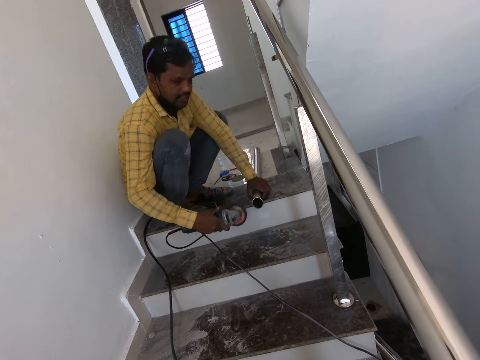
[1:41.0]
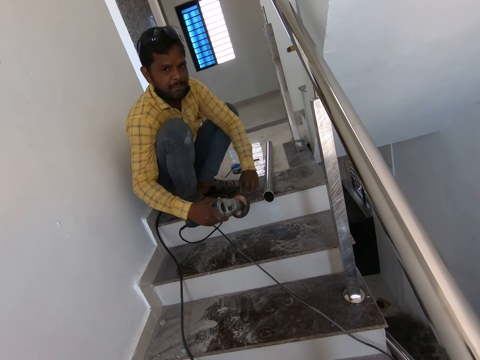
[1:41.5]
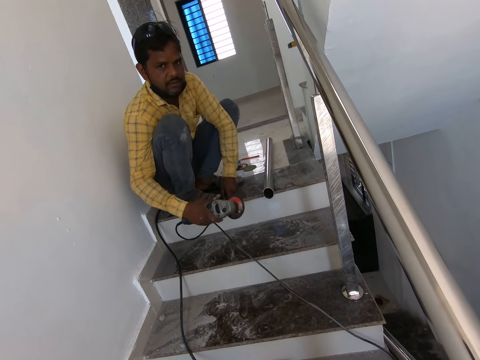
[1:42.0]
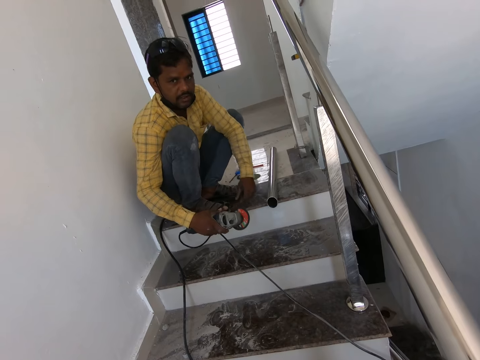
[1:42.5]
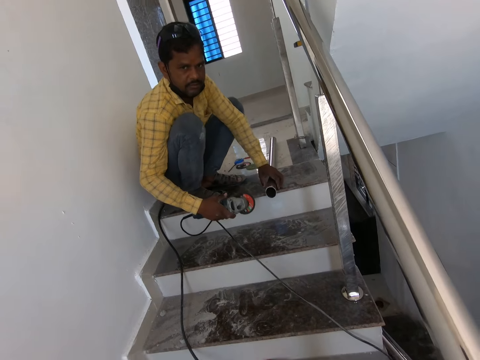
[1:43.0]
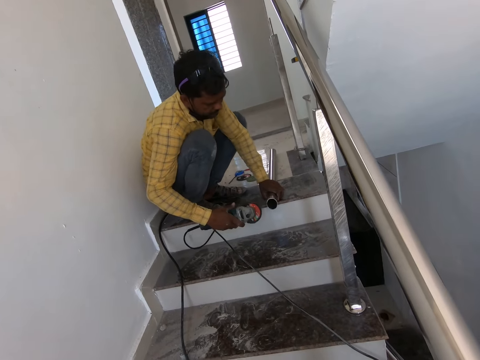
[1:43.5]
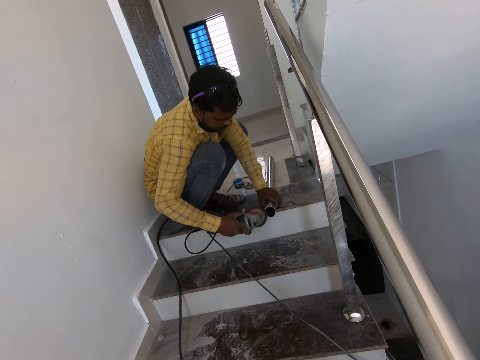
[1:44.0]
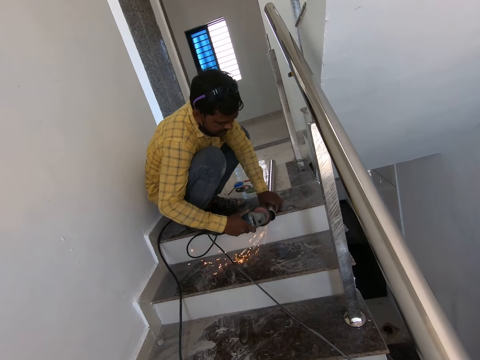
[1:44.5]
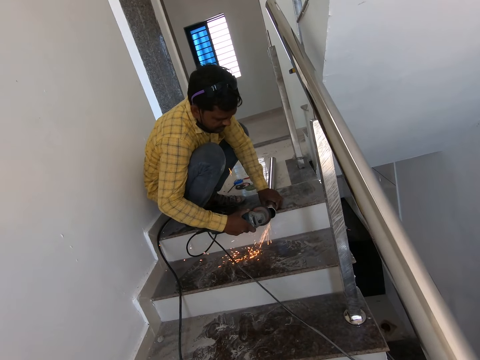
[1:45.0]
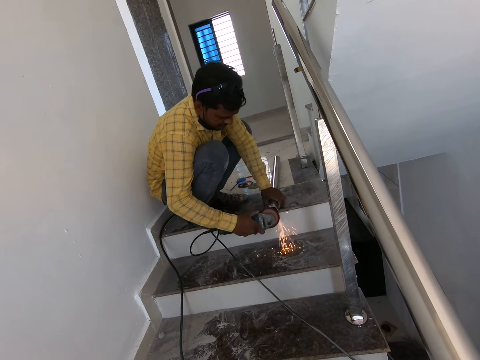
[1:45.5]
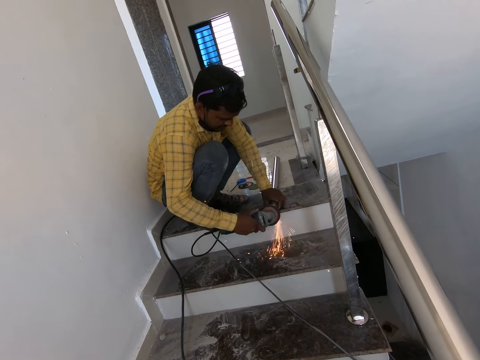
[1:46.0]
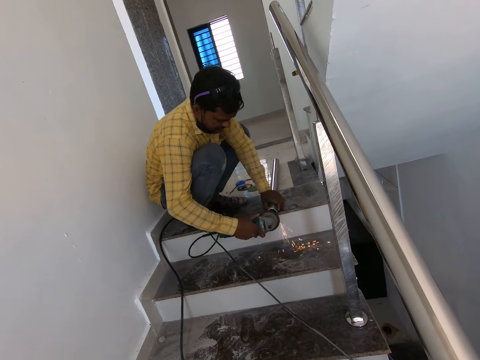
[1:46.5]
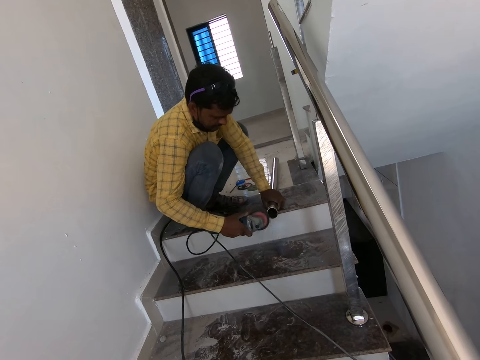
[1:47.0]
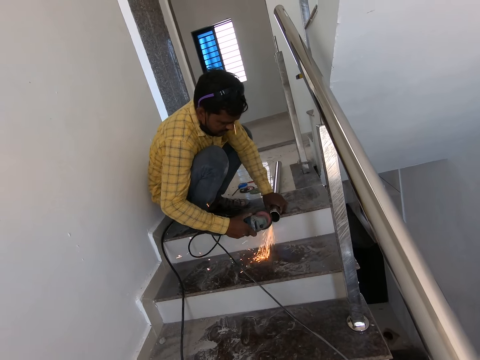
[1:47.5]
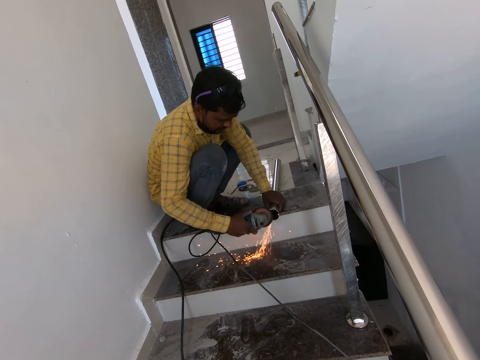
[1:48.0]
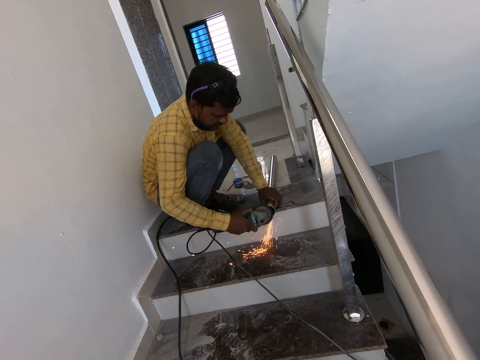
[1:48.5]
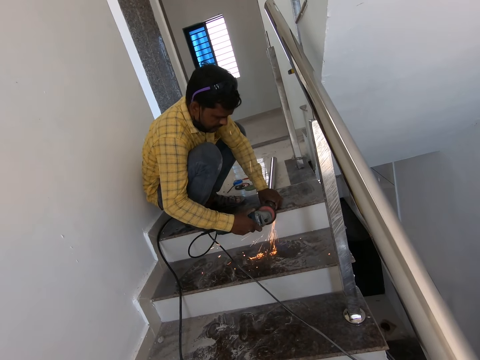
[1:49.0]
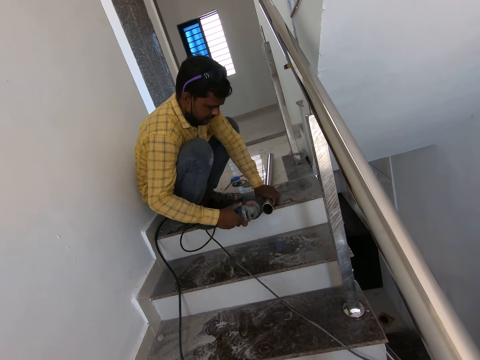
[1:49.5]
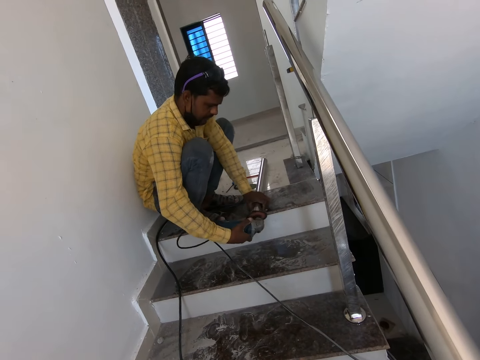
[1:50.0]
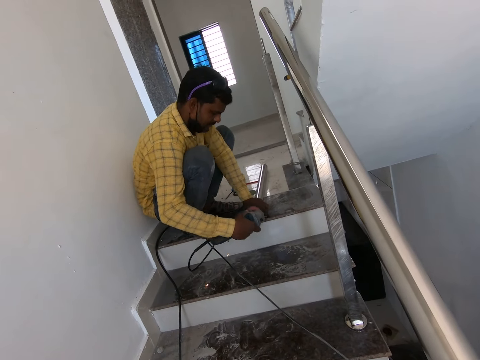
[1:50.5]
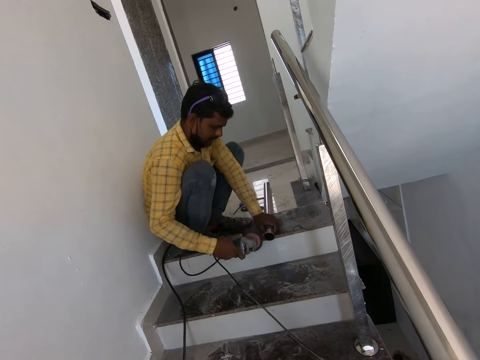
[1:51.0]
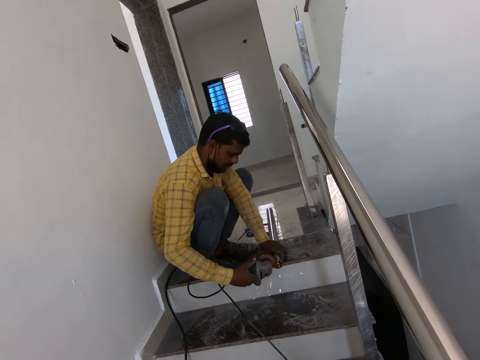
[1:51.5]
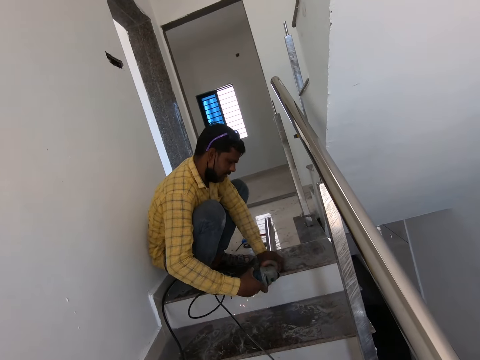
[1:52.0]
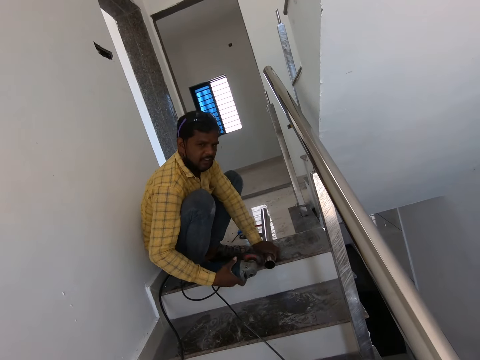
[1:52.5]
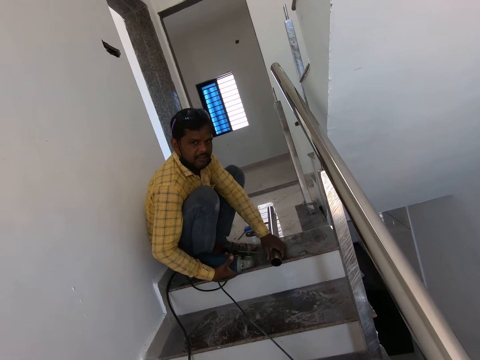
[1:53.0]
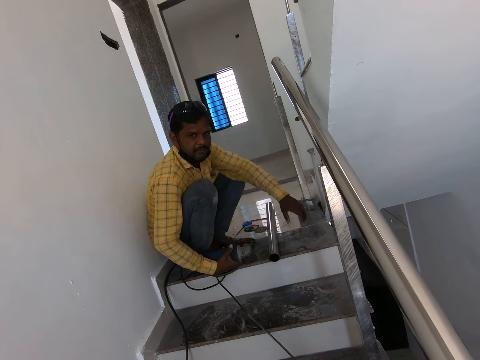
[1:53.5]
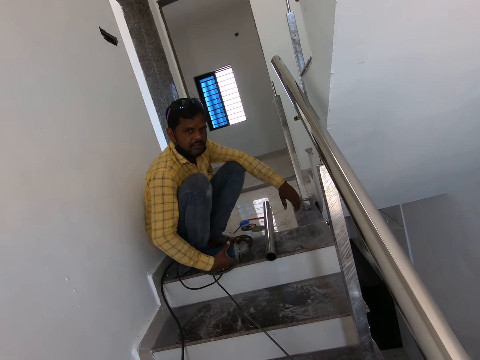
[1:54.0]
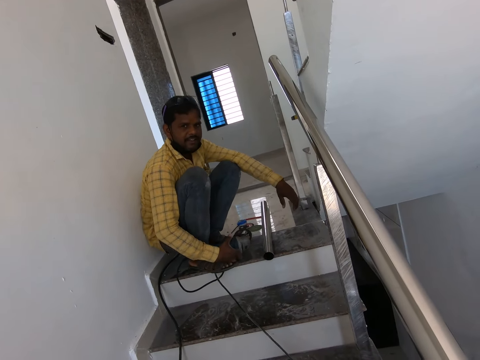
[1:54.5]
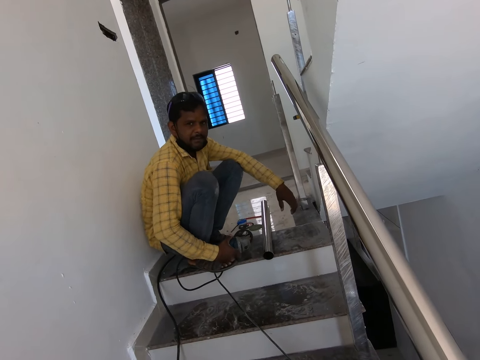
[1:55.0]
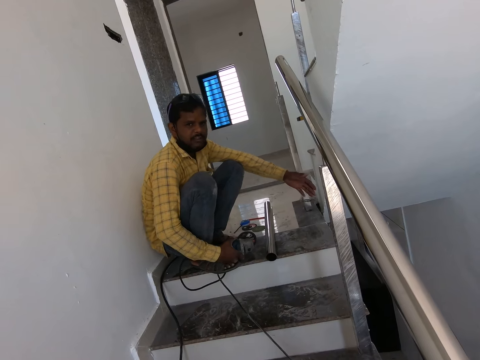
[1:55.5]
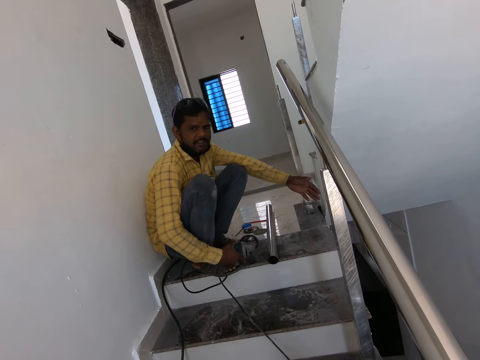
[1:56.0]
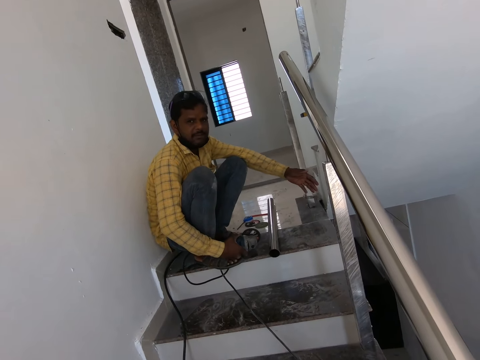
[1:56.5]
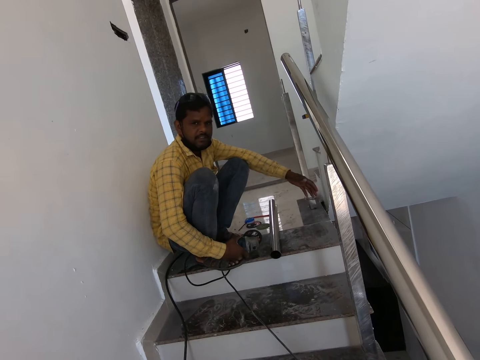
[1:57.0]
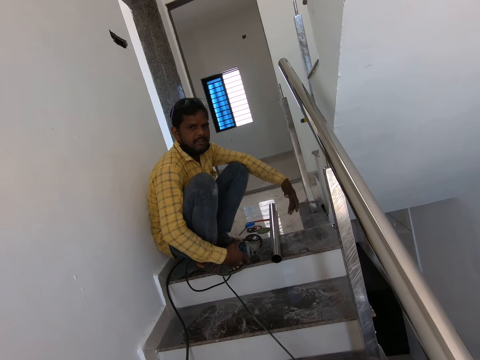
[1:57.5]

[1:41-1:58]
The camera wearer dialogues with a person.

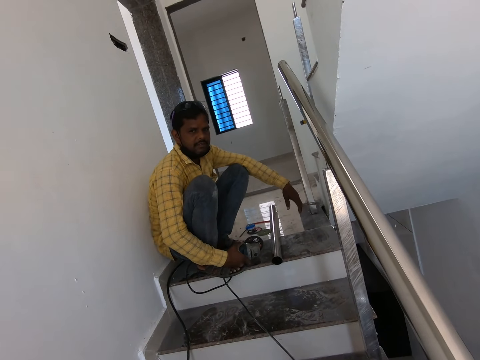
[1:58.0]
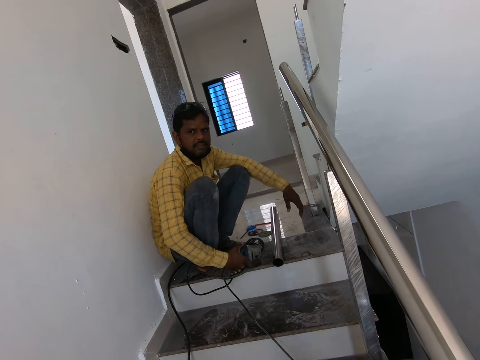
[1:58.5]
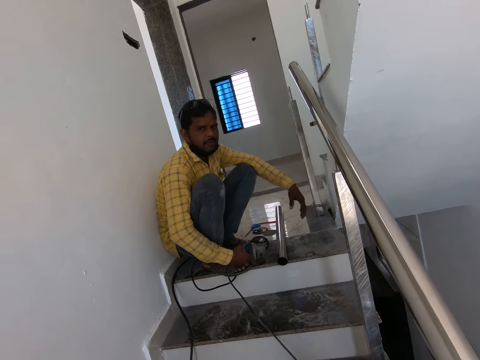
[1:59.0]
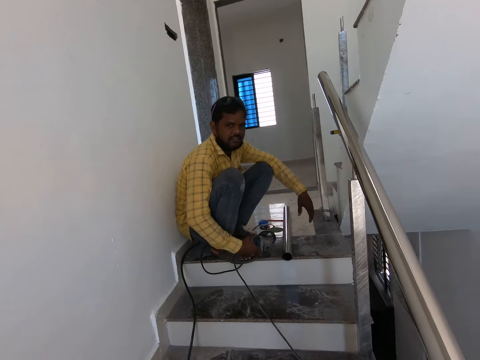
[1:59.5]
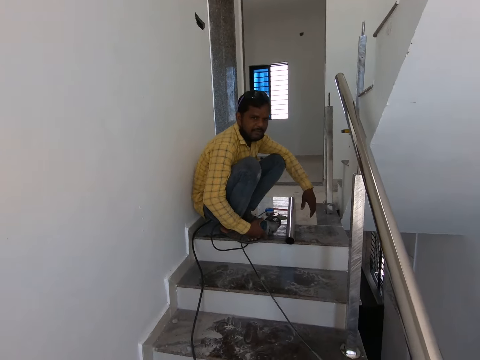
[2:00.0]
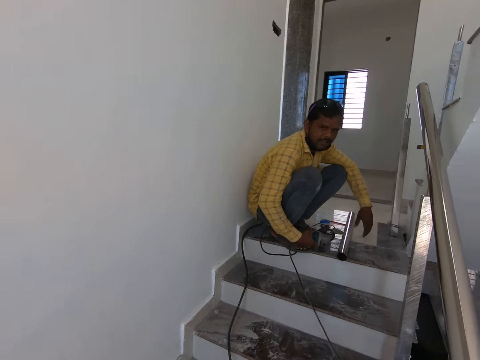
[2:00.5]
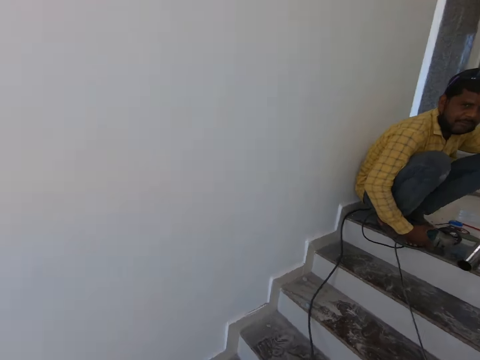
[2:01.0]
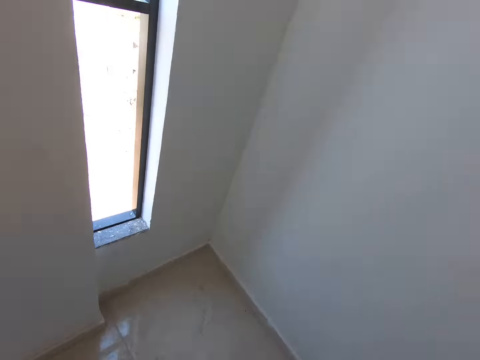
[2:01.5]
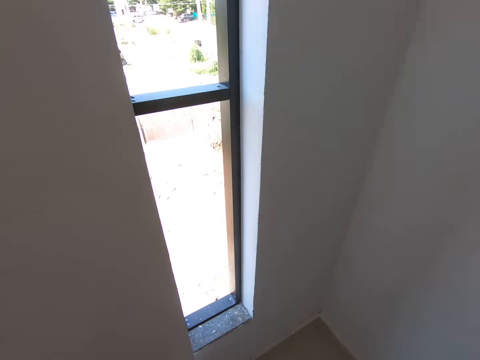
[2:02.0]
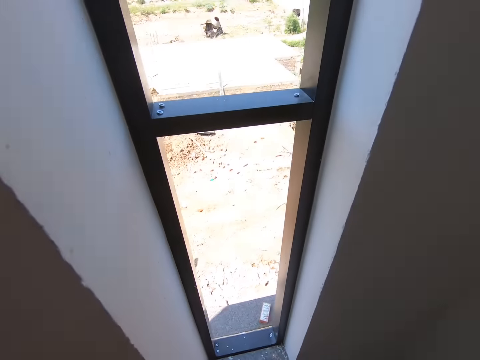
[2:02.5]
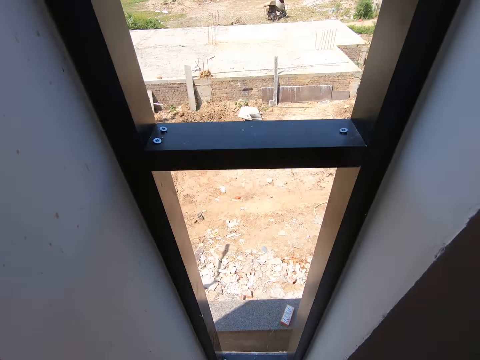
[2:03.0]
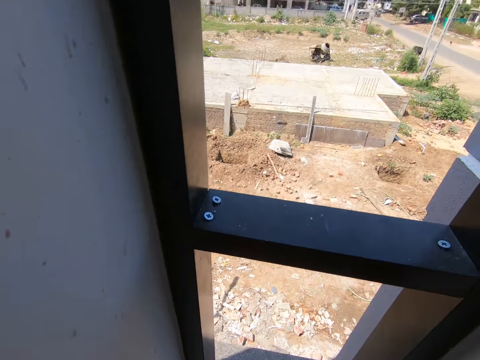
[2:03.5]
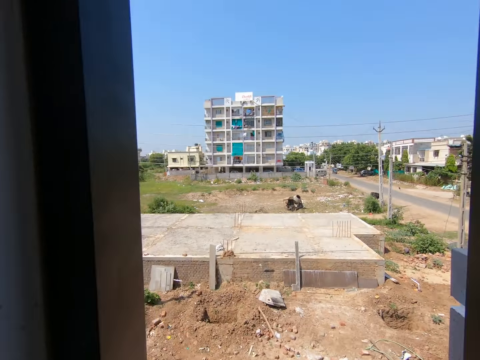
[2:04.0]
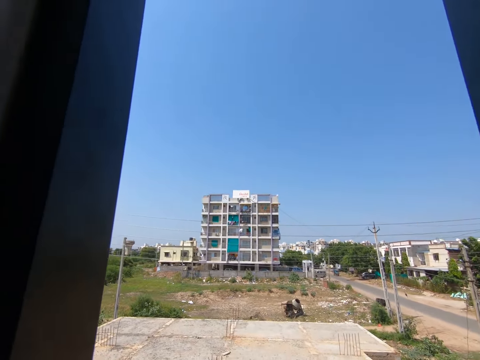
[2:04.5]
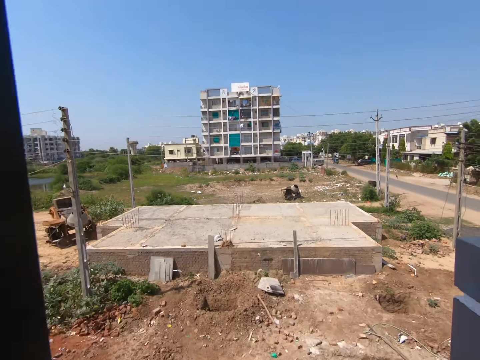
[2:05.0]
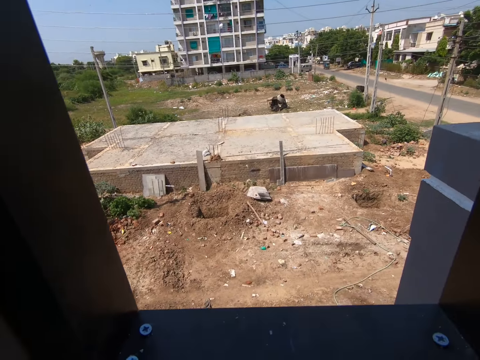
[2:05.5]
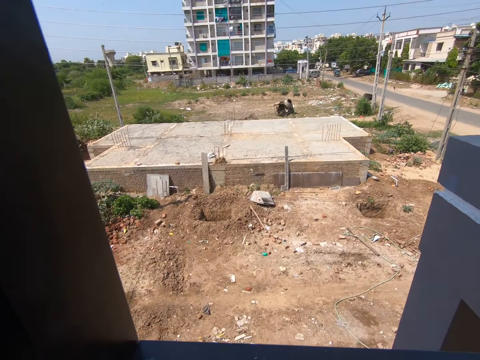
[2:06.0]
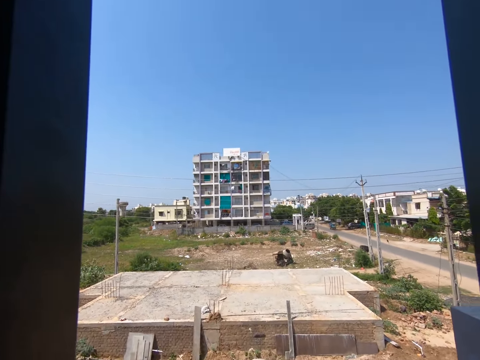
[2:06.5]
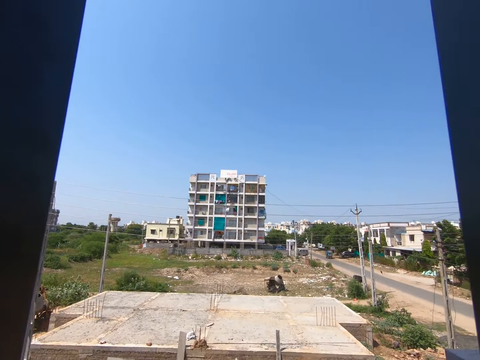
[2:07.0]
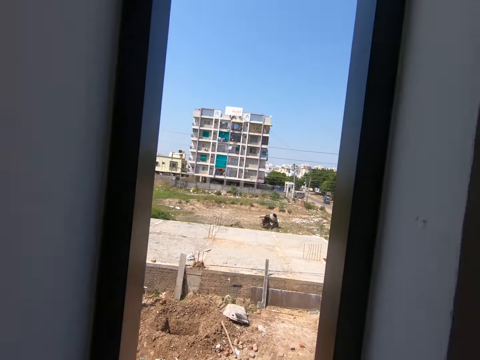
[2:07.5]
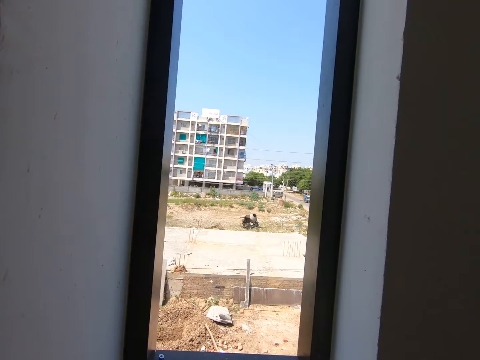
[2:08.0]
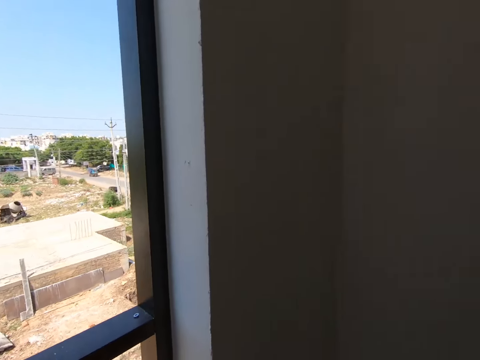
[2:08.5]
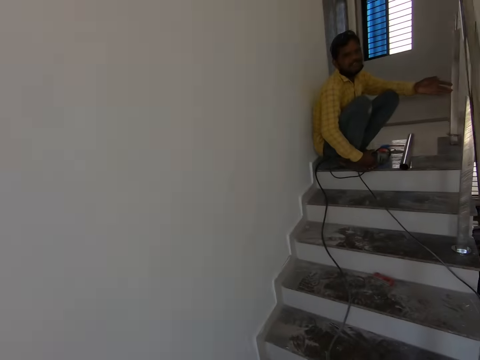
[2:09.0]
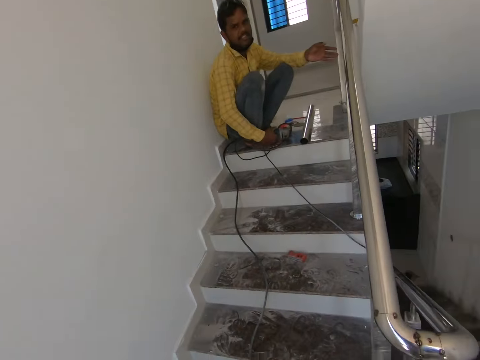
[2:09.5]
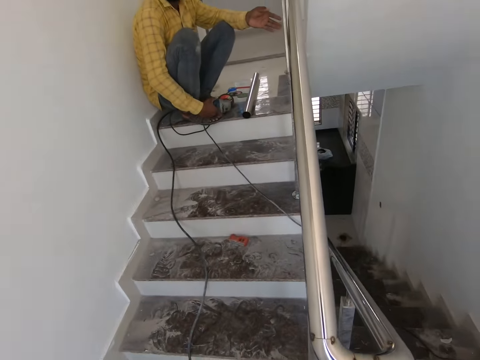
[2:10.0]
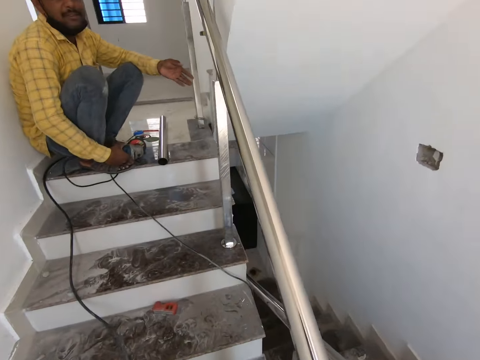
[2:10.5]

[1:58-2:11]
The camera wearer walks in the house. They stare outside the window. They look around.
